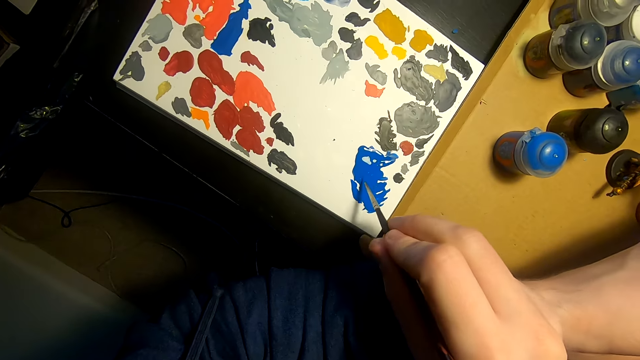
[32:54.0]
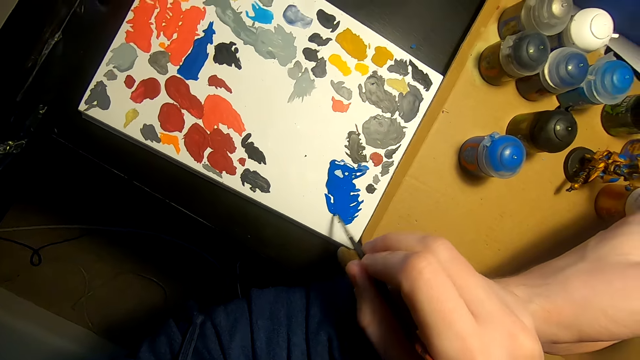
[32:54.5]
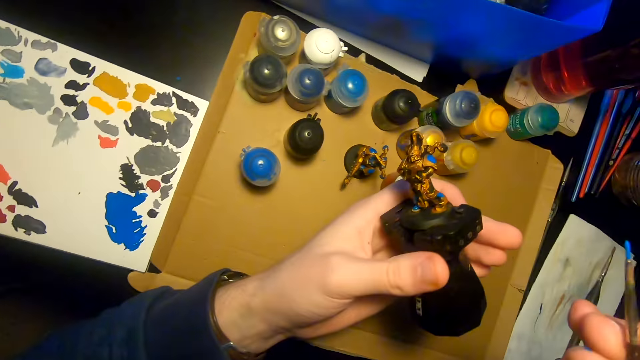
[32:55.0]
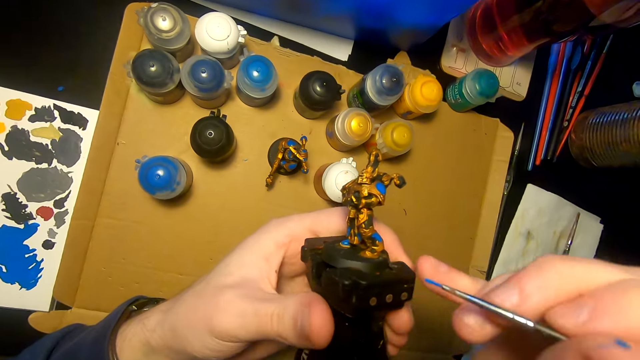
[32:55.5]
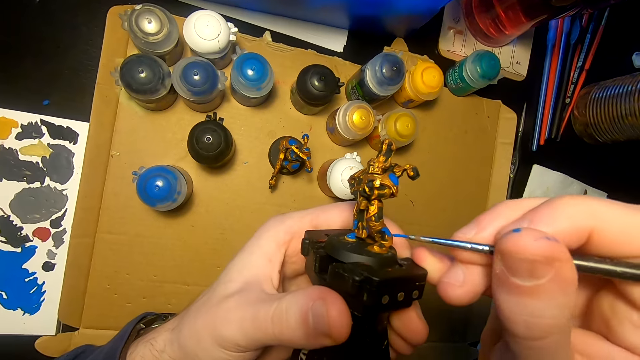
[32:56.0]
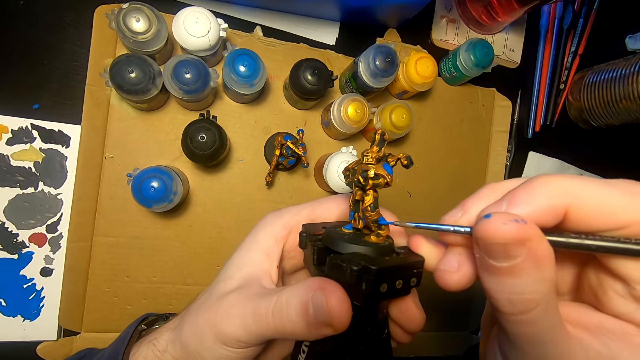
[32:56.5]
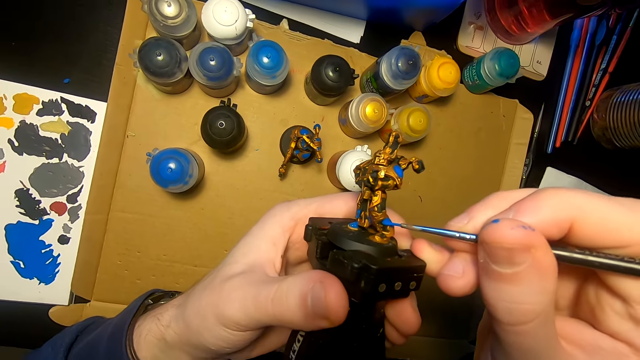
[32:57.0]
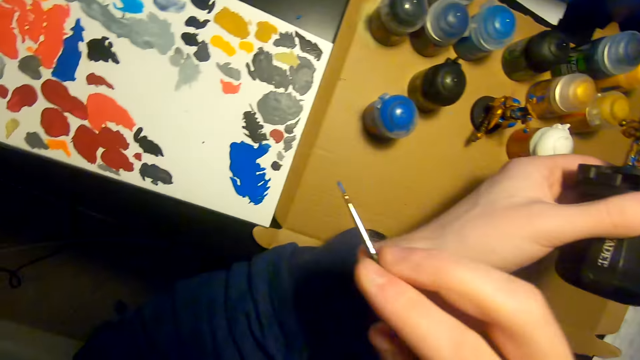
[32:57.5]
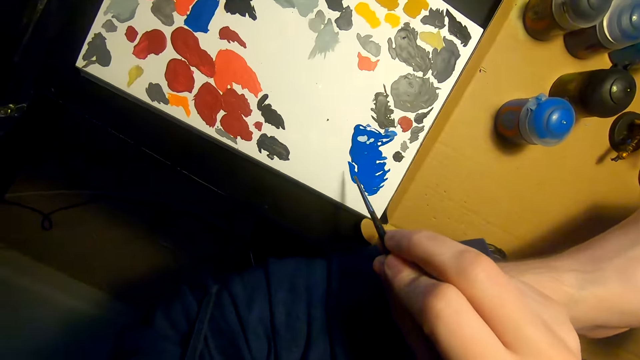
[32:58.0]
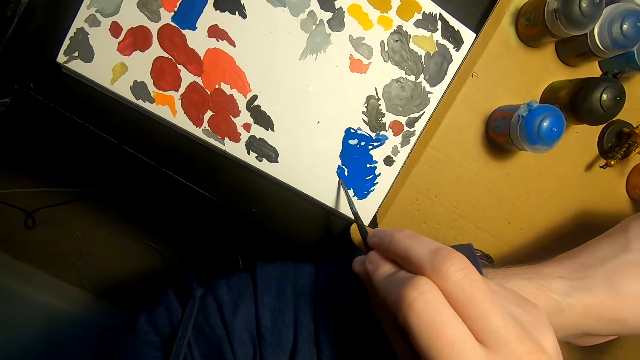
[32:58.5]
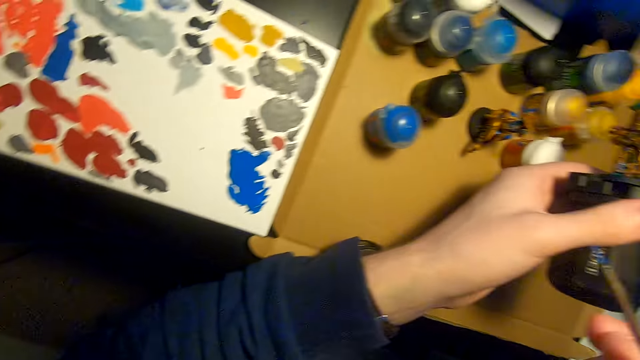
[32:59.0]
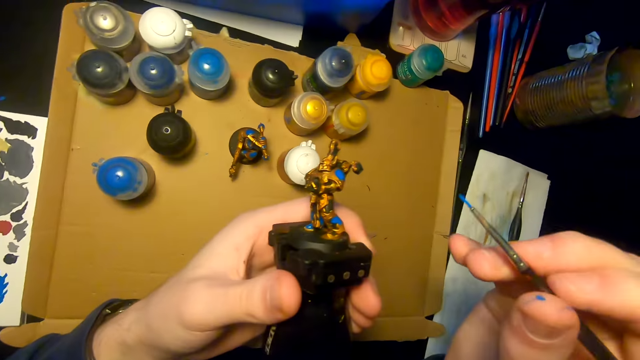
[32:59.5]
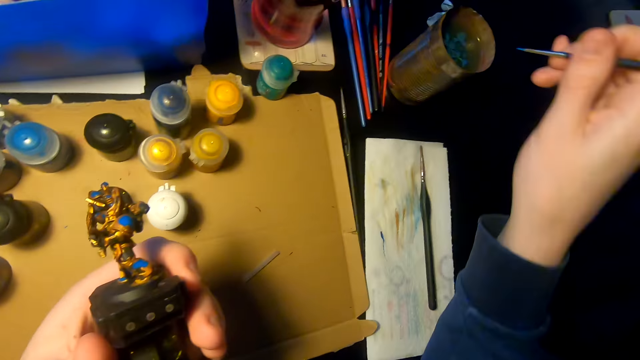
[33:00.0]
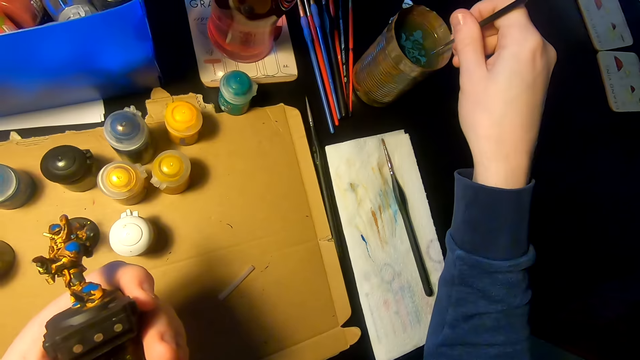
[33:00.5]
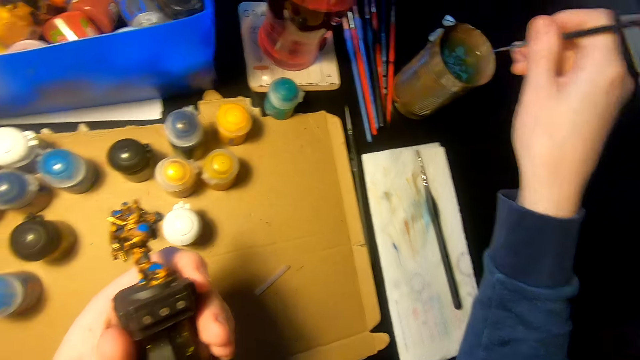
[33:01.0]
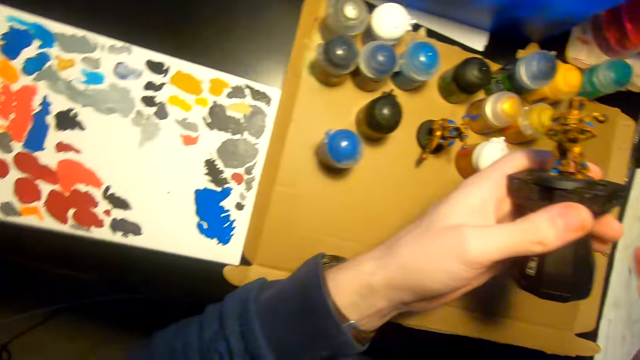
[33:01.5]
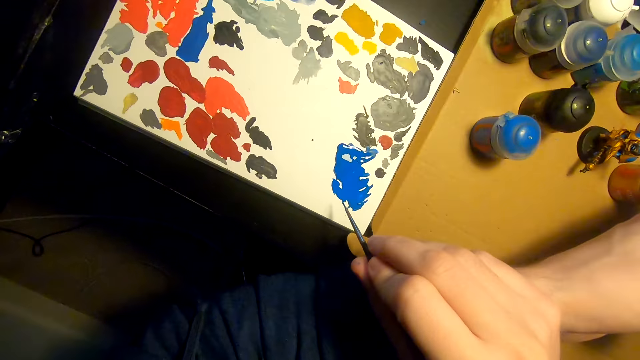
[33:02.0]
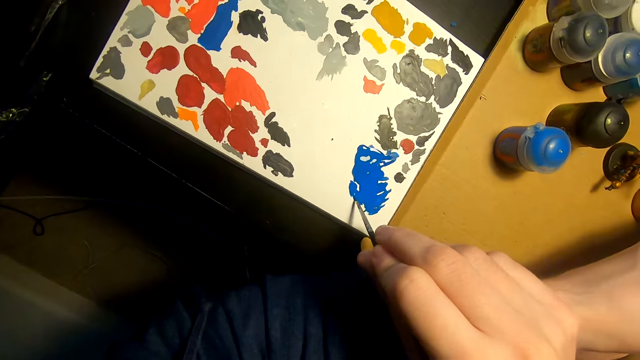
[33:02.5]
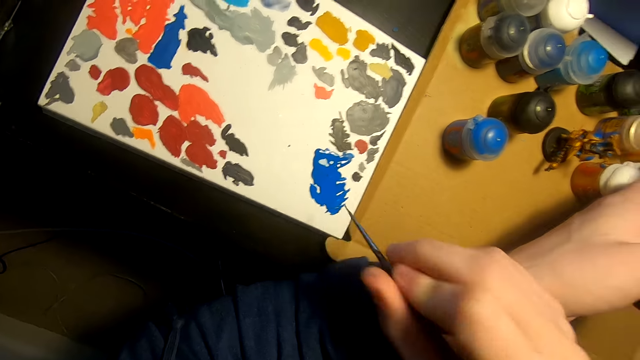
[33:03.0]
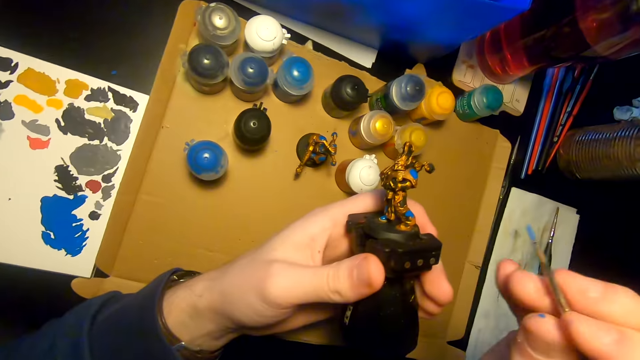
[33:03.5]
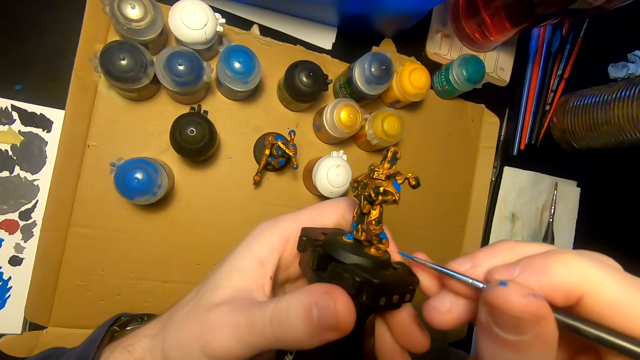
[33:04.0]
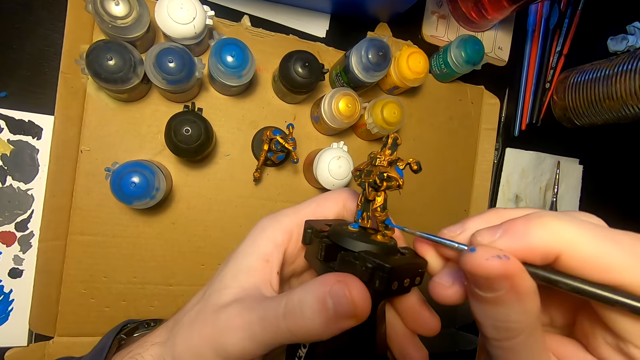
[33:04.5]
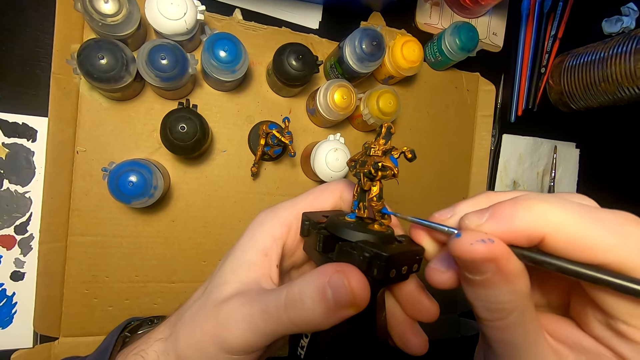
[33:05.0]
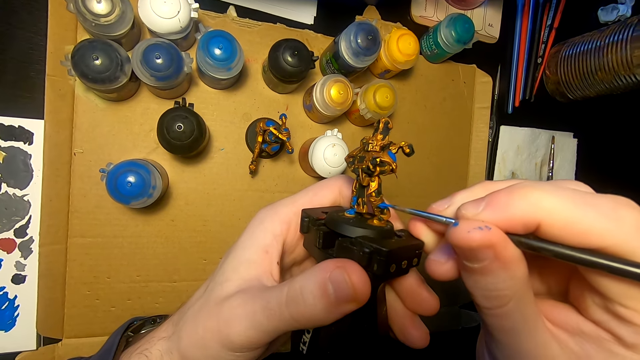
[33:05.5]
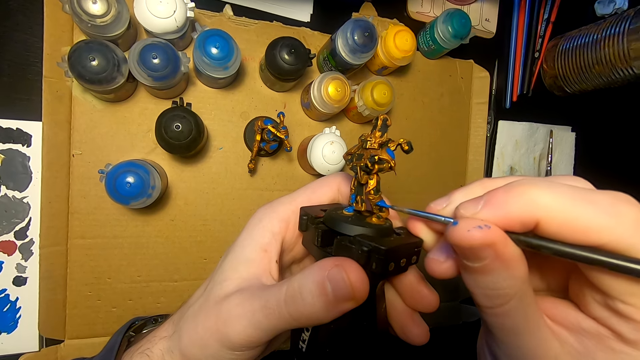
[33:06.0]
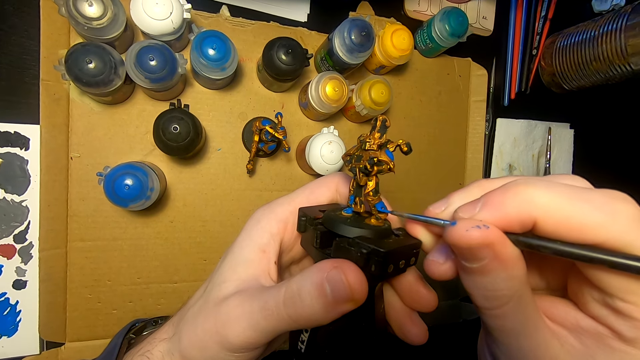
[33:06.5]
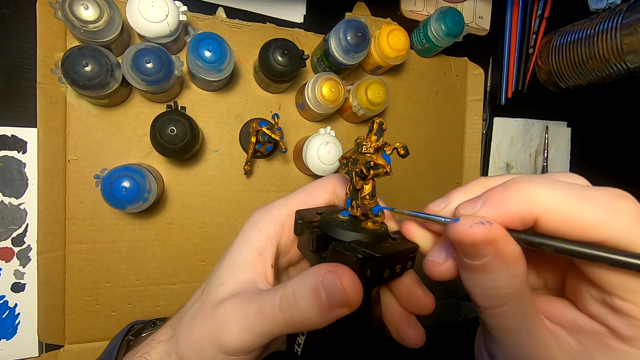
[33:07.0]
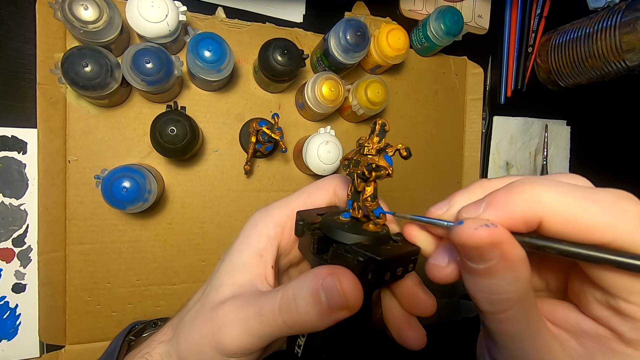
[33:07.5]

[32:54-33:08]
The camera wearer dips the paintbrush in paint, rubs the paintbrush on the paint. They lift the right hand, move the right hand. They paint a figurine with the paintbrush. They move the right hand, rub the paintbrush on the paint, dip the paintbrush in the paint. They lift the right hand, move the right hand. They dip the paintbrush in water. They lift the right hand. They dip the paintbrush in the paint, rub the paintbrush on the paint. They lift the right hand. They paint the figurine with the paintbrush.

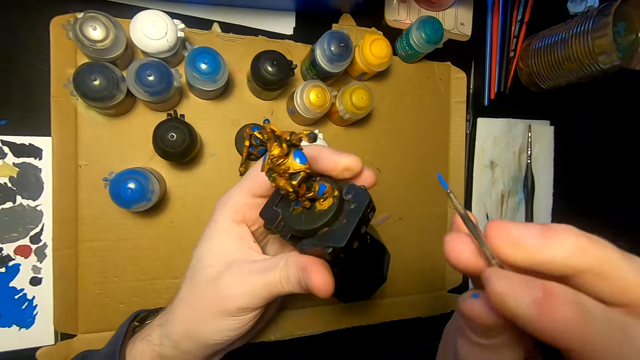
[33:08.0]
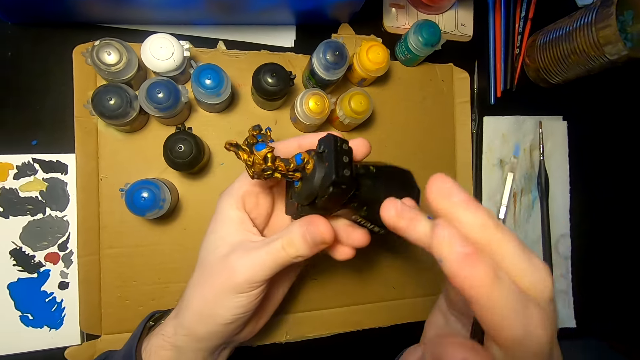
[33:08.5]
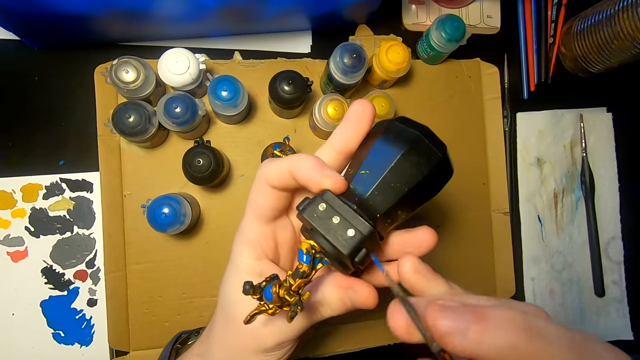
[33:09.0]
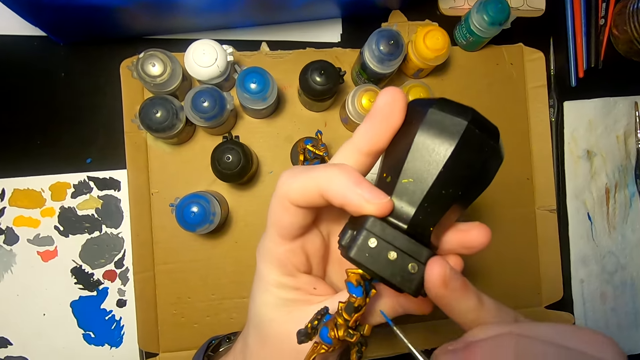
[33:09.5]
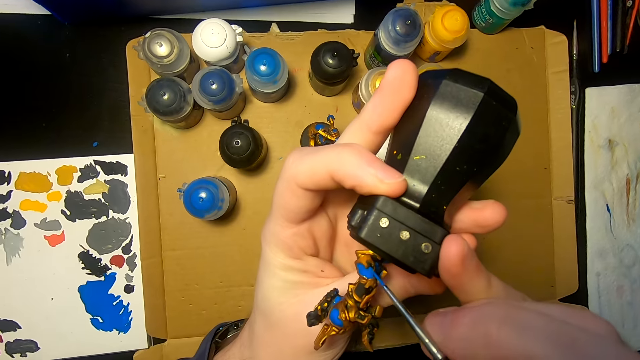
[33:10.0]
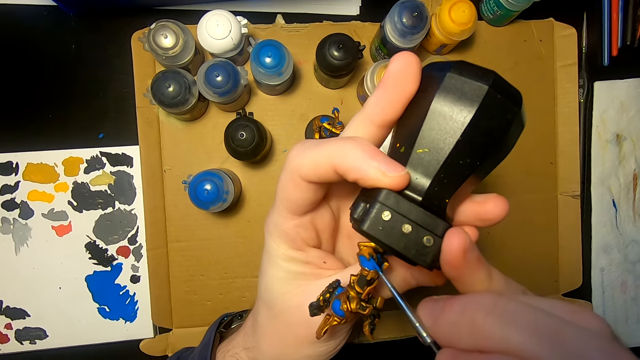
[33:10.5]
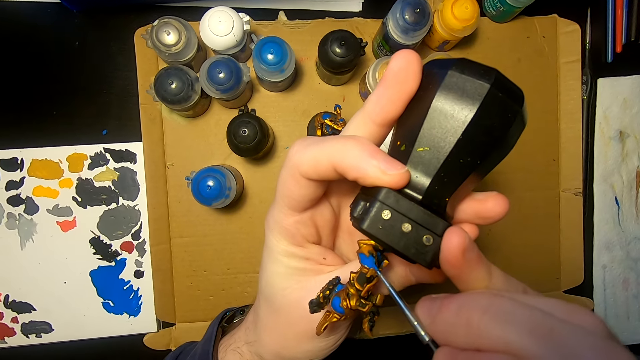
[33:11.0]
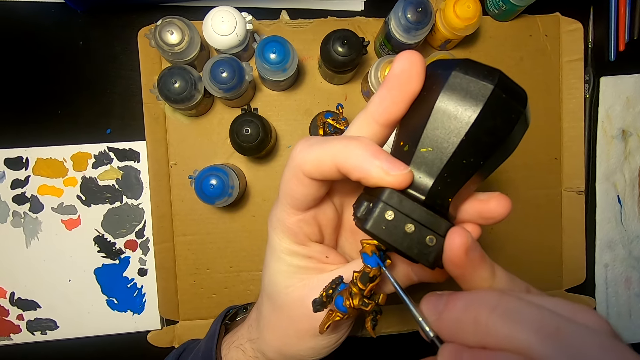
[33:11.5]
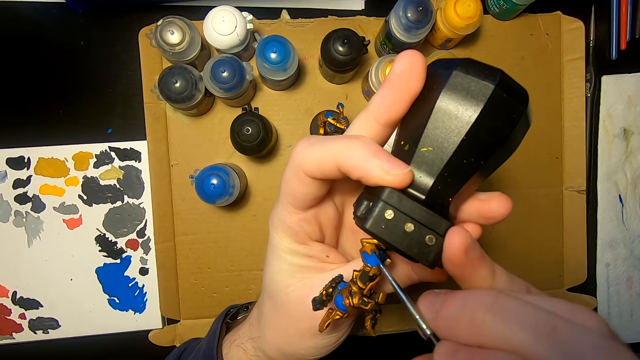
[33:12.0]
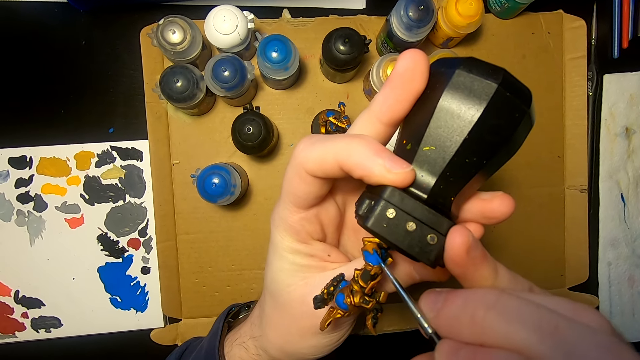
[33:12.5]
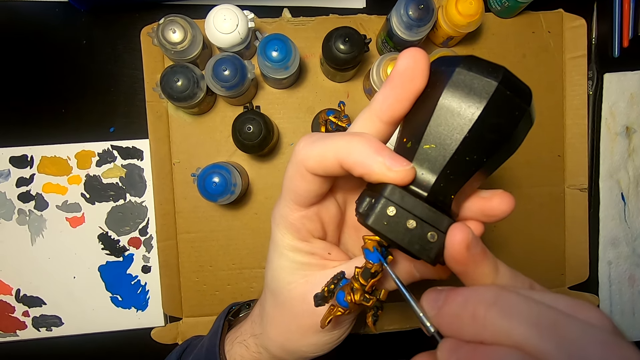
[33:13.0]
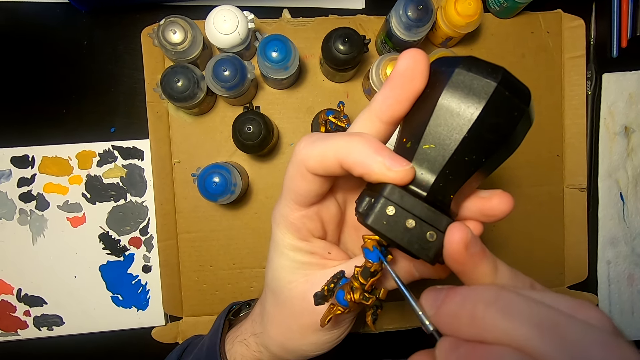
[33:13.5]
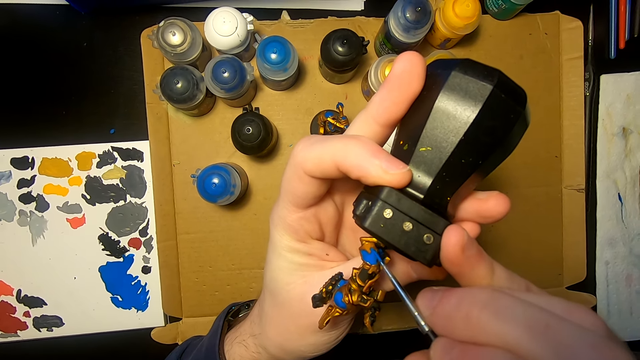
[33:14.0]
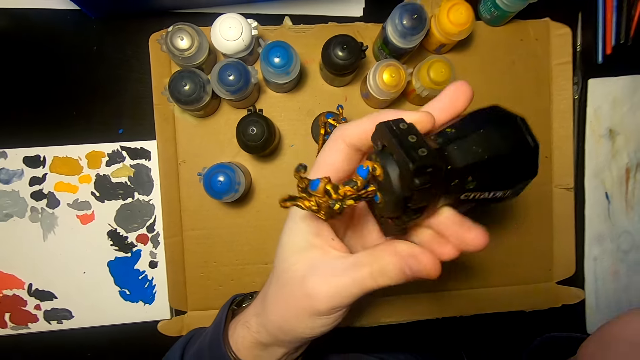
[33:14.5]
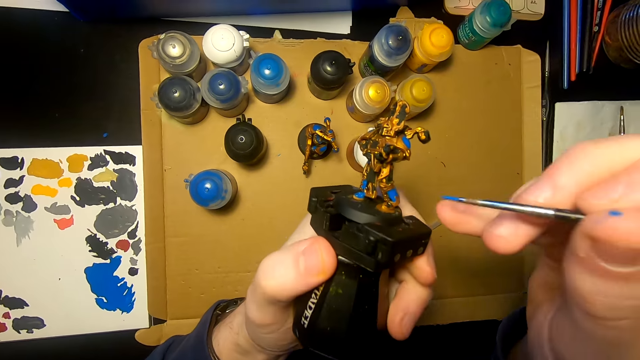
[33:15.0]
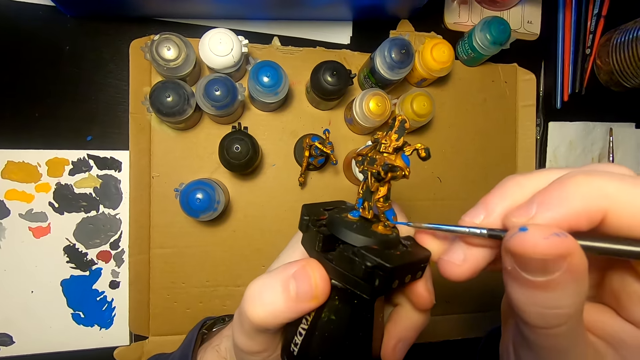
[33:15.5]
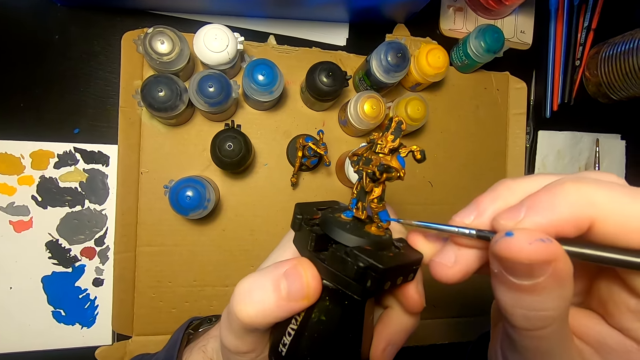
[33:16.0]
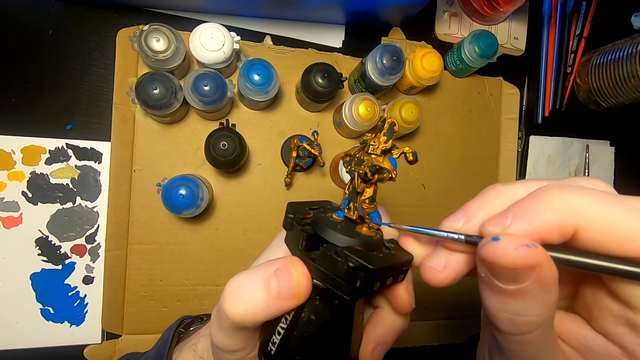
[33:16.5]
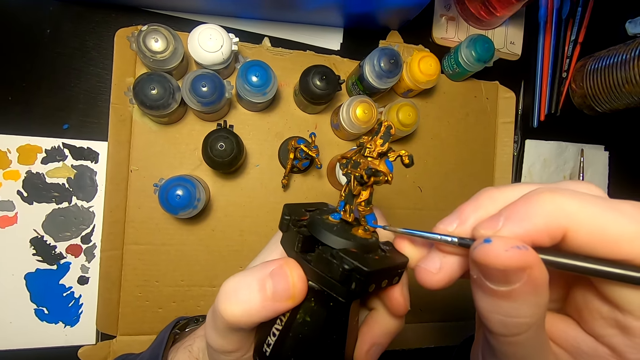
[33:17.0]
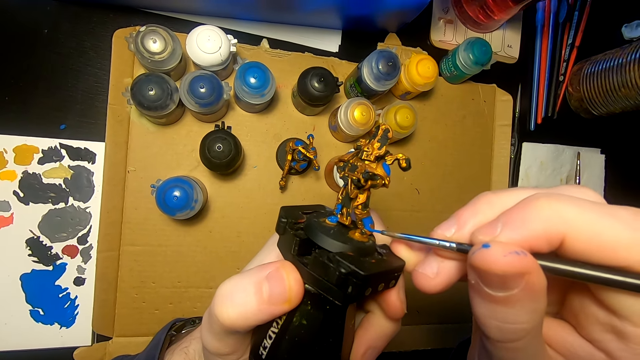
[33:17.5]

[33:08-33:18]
The camera wearer lifts the right hand. They turn a sculpture or figurine. They paint the figurine with a paintbrush. They turn the figurine. They paint the figurine with the paintbrush.
